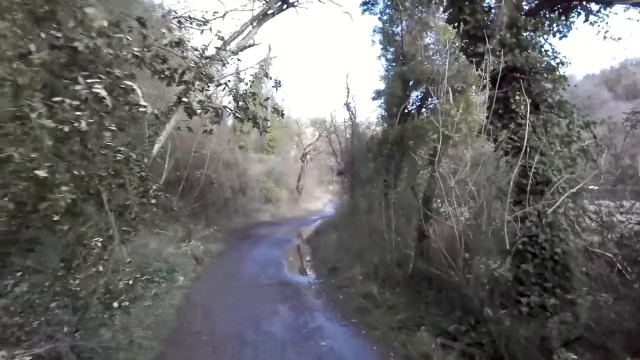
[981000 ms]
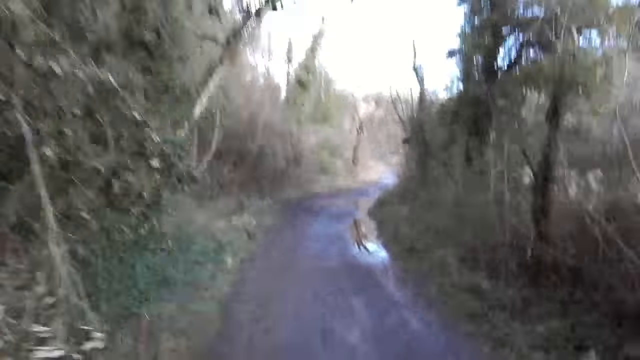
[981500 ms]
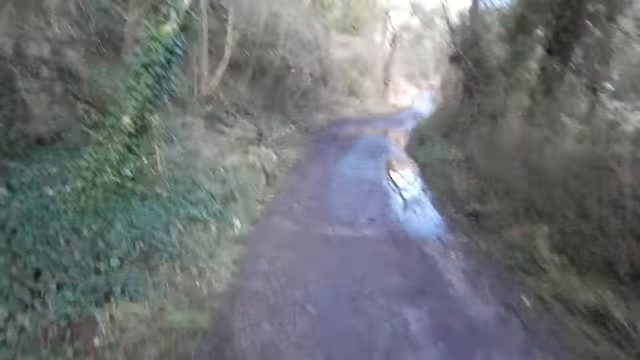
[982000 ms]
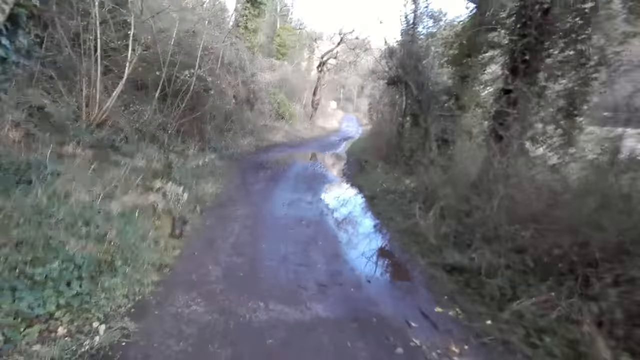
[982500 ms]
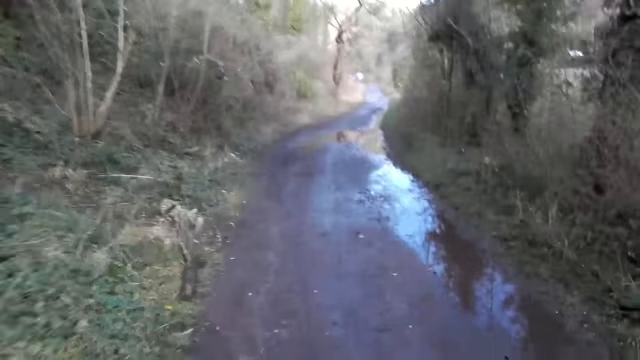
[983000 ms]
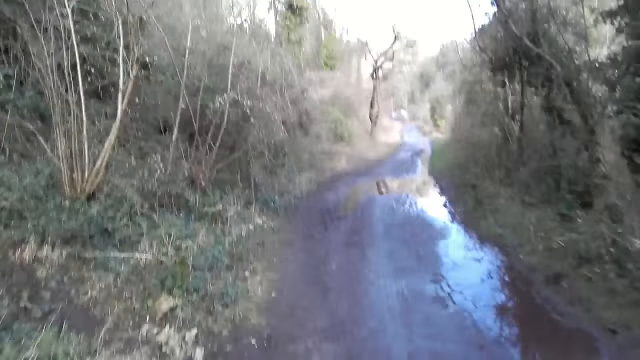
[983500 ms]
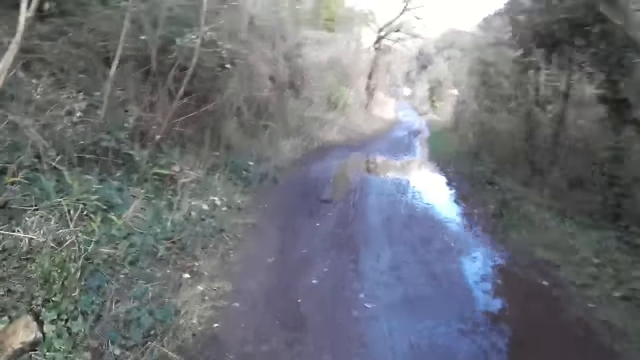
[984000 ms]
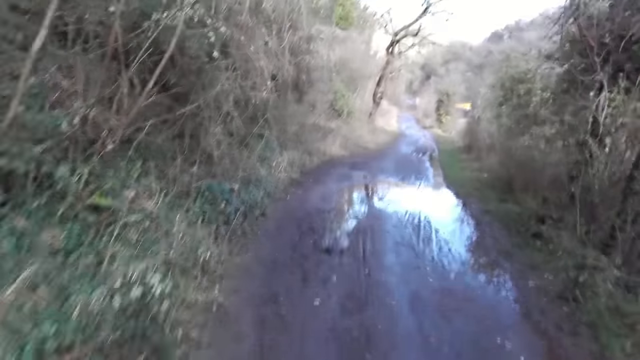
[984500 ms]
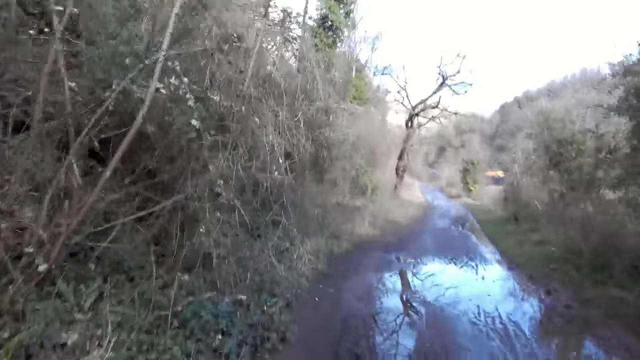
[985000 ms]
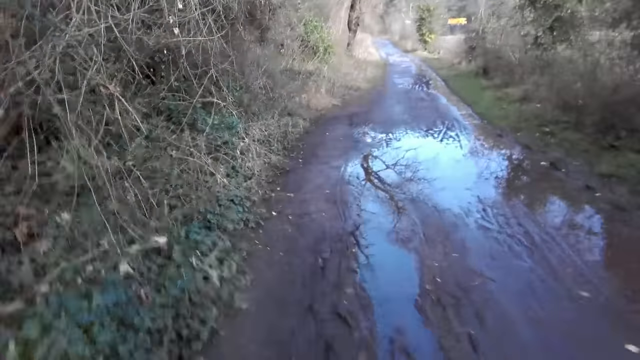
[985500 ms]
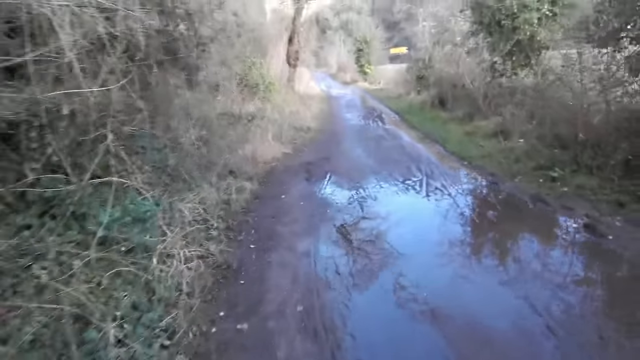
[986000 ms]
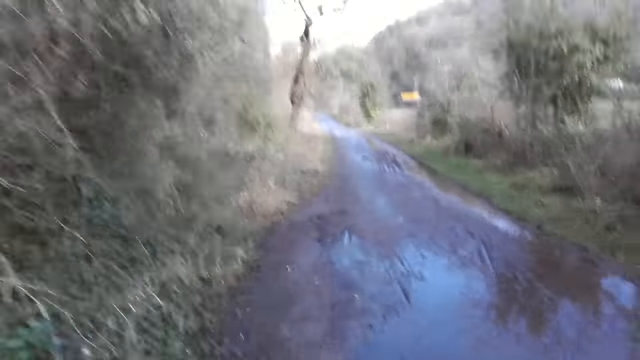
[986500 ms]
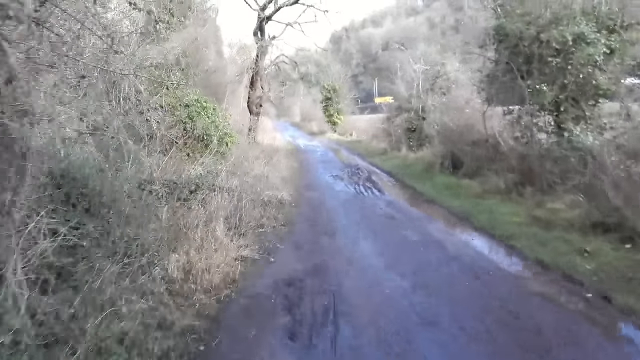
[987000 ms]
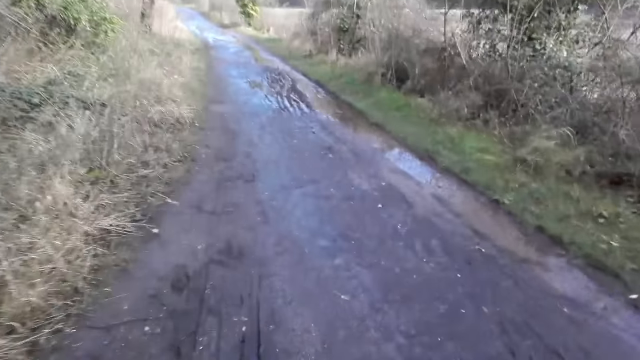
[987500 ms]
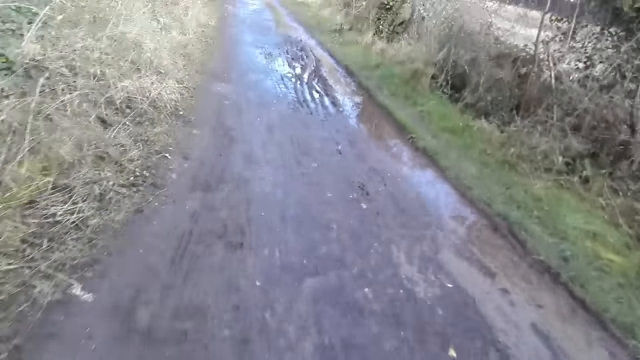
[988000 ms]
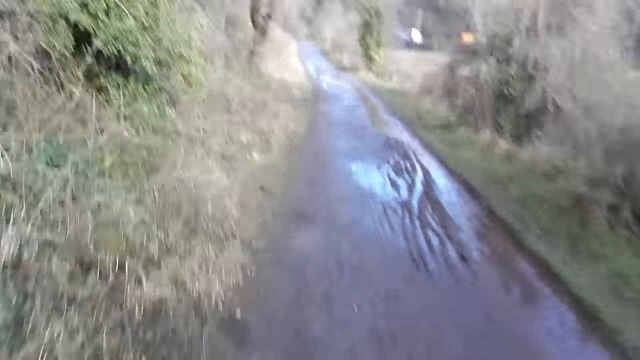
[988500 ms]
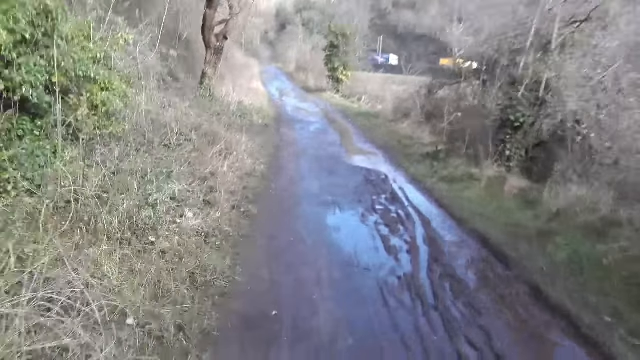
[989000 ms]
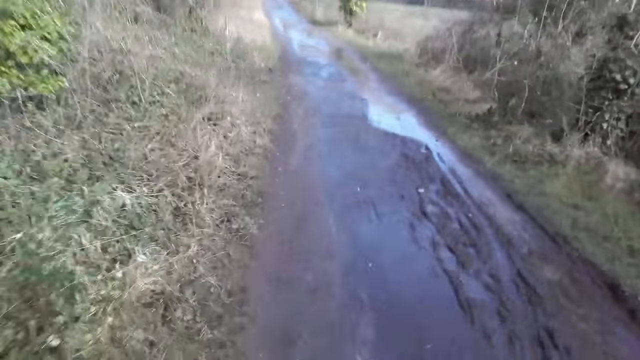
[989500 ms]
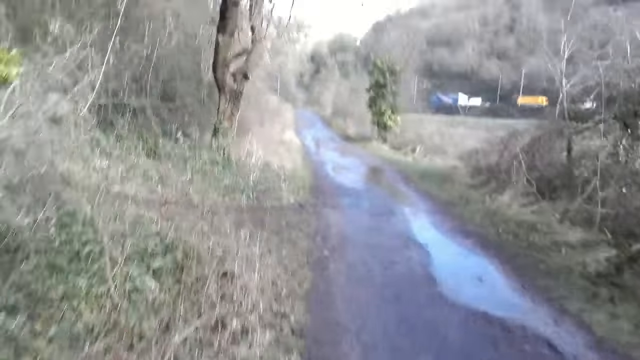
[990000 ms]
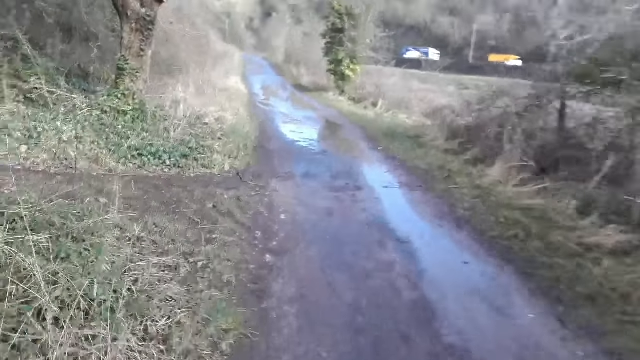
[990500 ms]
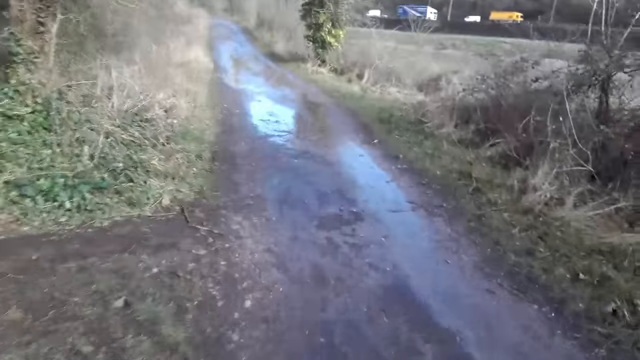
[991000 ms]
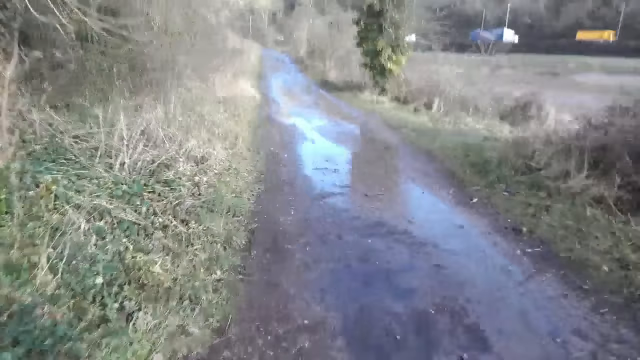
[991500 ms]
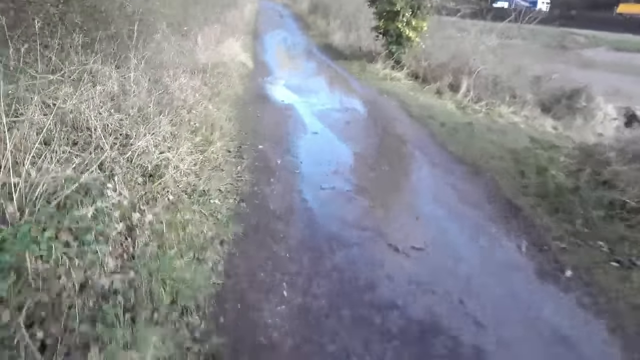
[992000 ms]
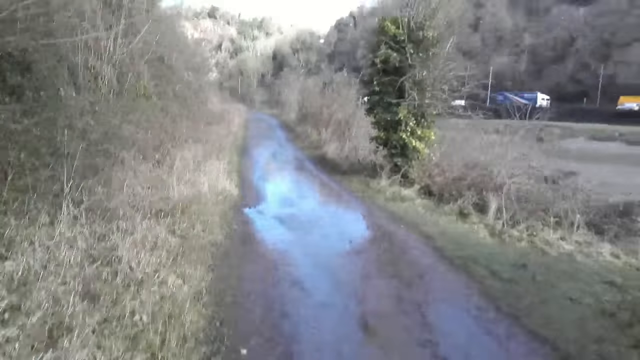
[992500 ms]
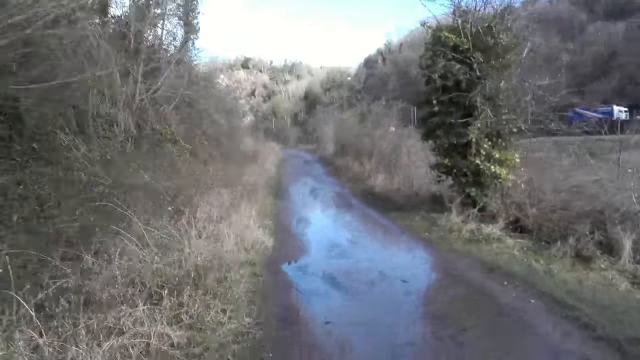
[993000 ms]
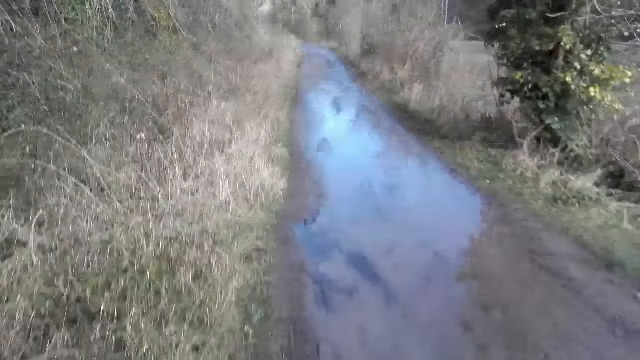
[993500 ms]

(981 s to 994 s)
The camera wearer jogs on the path in the forest.

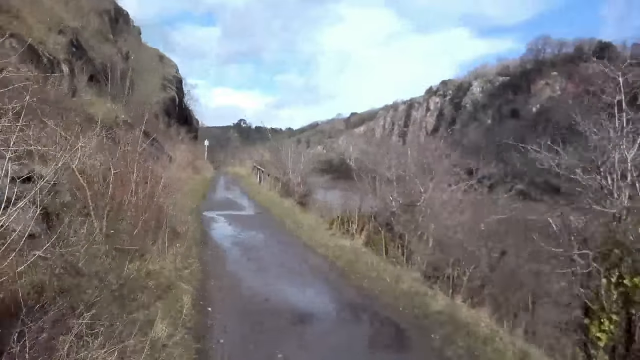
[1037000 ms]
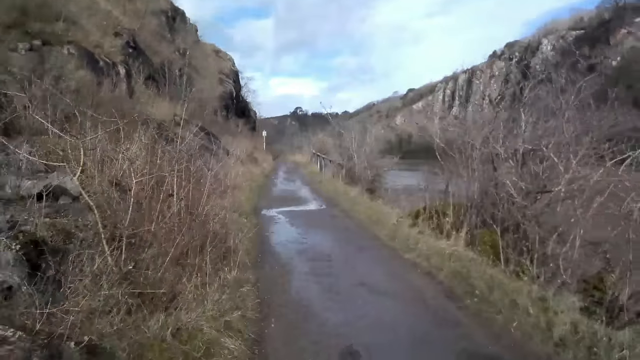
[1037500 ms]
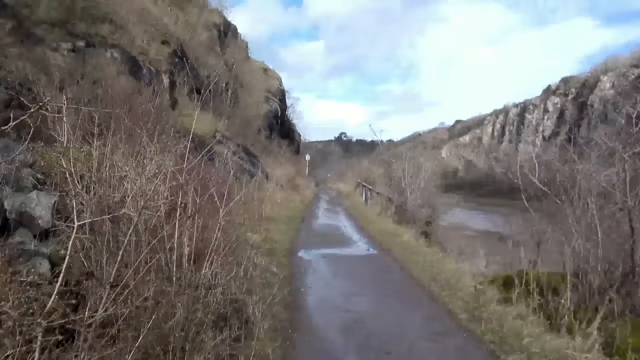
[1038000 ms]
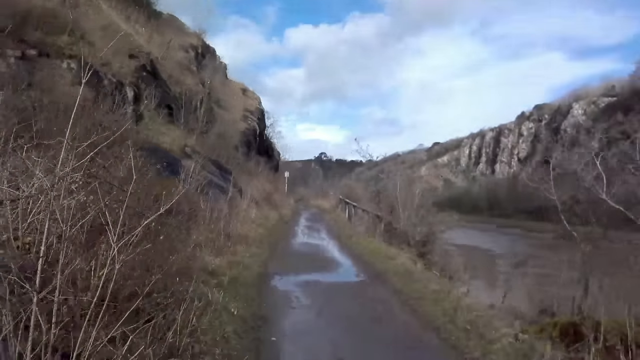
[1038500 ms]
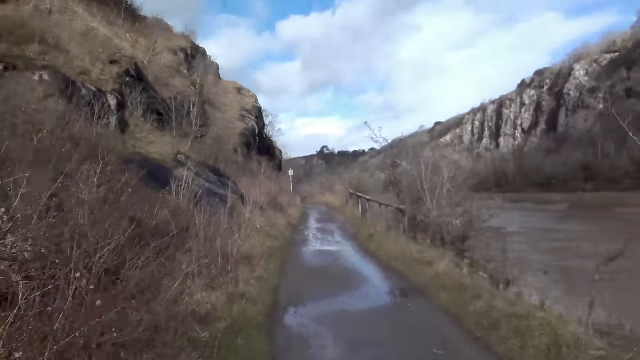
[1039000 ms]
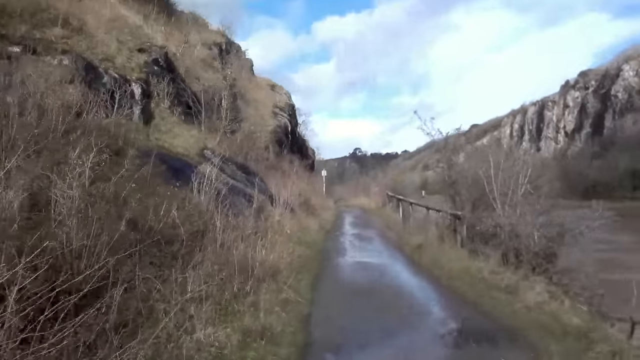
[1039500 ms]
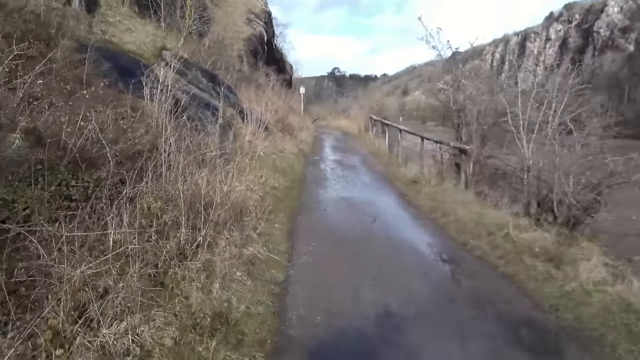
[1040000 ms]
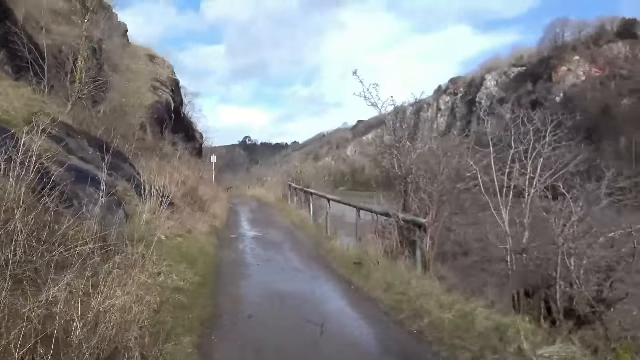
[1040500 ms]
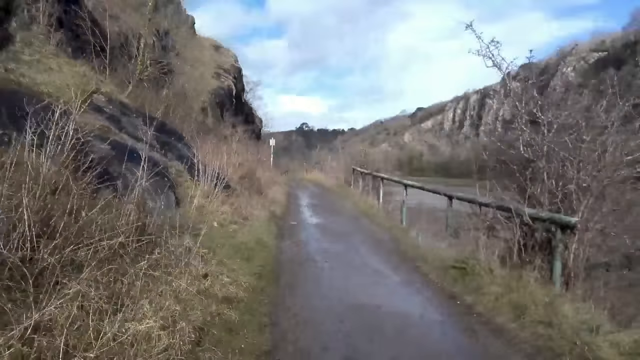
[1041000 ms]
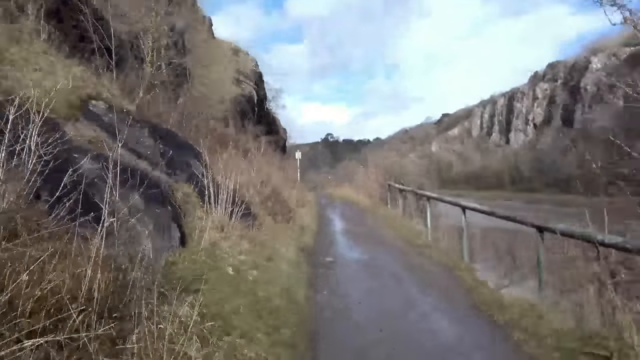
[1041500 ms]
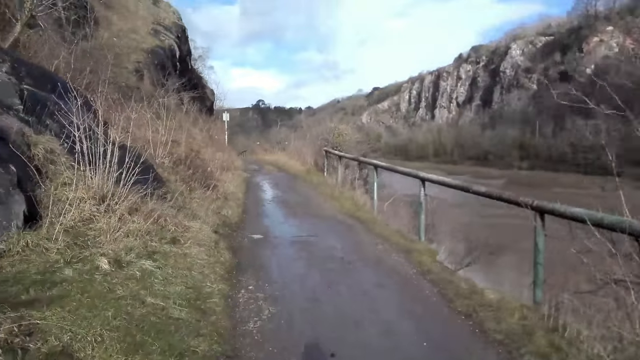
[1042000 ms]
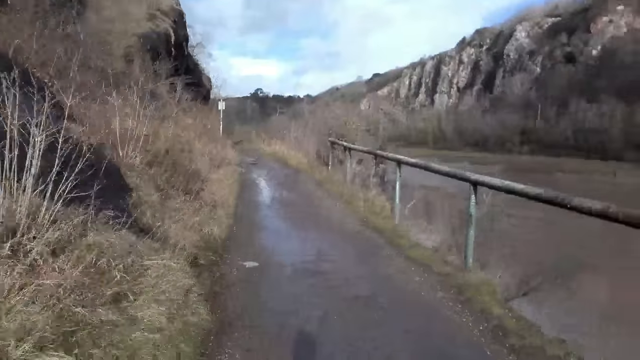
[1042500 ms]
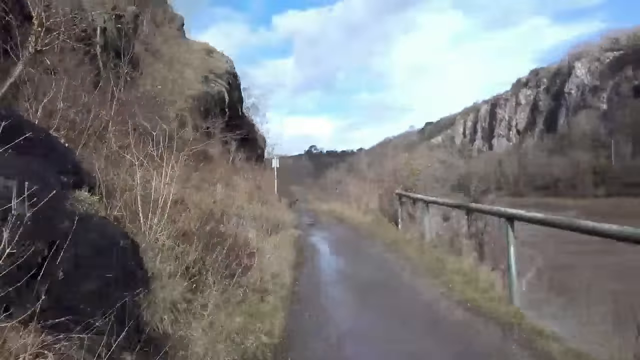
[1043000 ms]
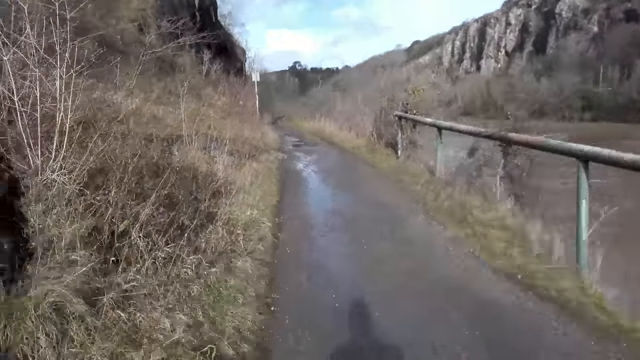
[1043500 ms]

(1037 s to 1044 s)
The camera wearer jogs on the path in the forest.
